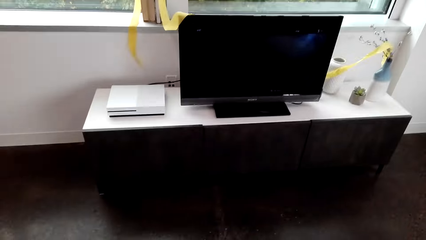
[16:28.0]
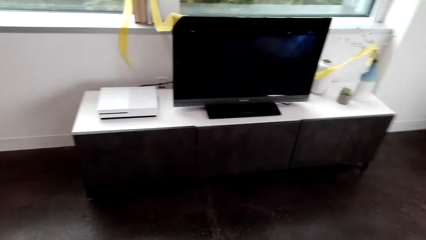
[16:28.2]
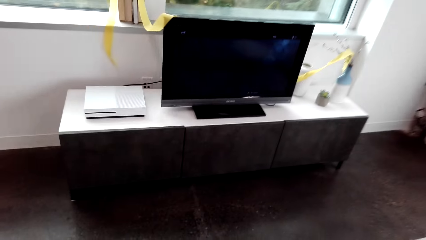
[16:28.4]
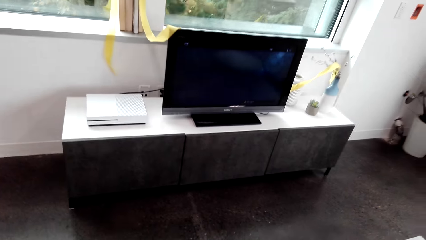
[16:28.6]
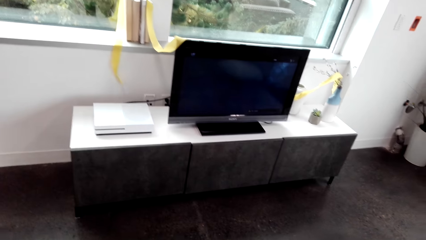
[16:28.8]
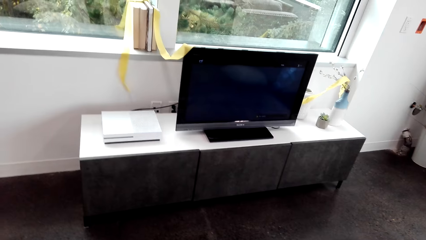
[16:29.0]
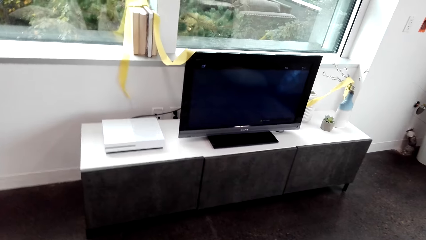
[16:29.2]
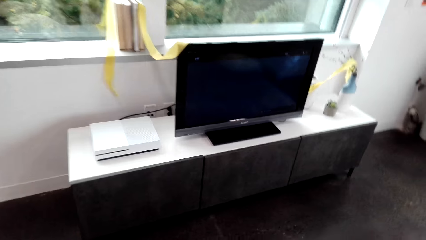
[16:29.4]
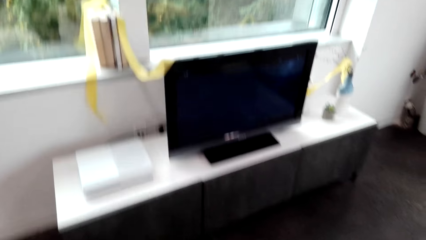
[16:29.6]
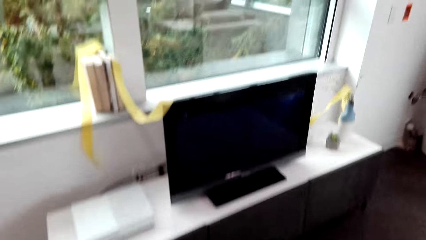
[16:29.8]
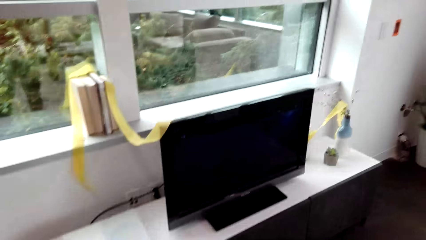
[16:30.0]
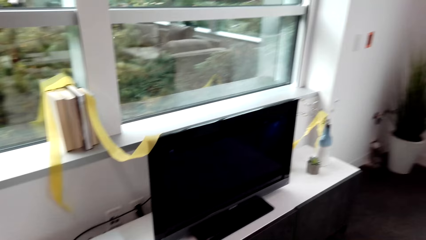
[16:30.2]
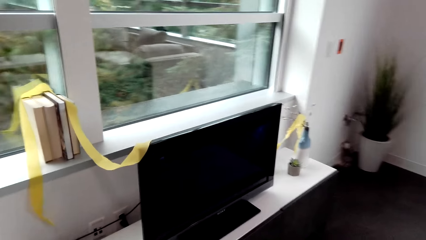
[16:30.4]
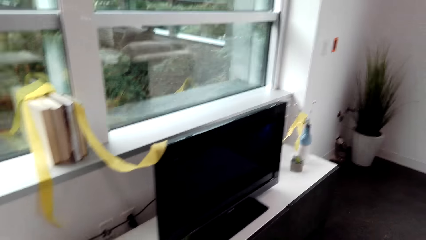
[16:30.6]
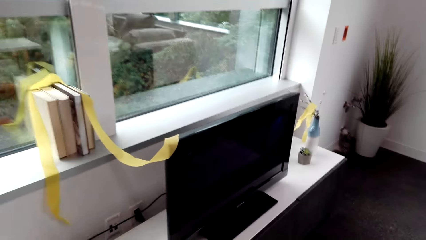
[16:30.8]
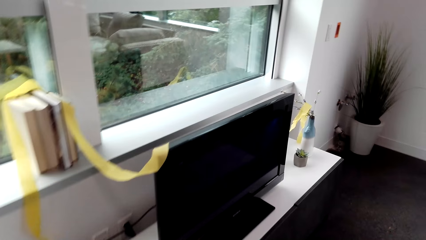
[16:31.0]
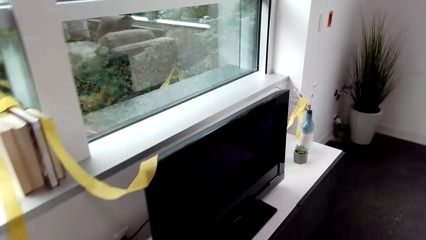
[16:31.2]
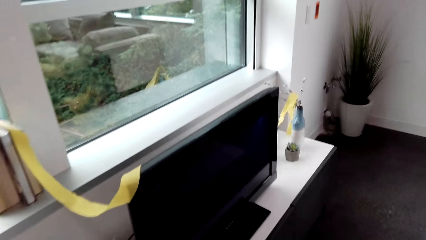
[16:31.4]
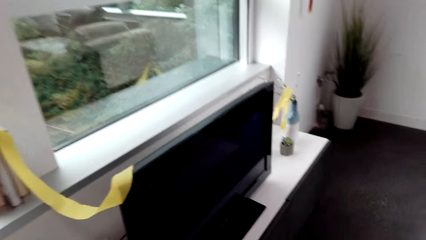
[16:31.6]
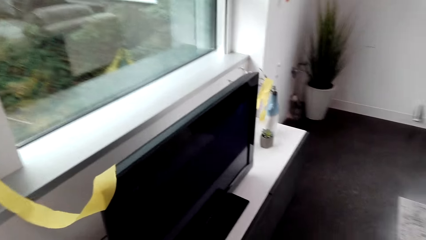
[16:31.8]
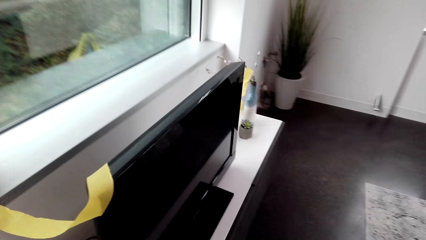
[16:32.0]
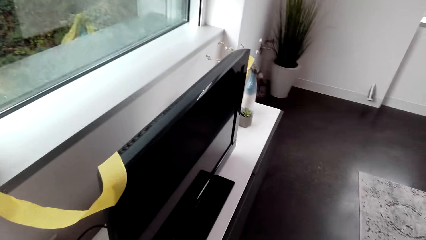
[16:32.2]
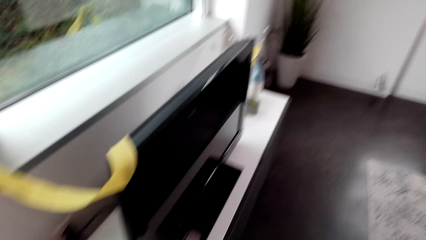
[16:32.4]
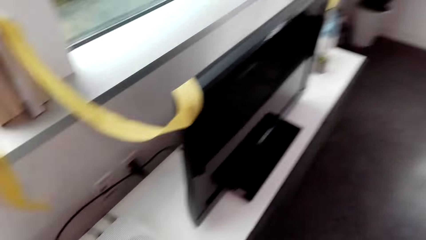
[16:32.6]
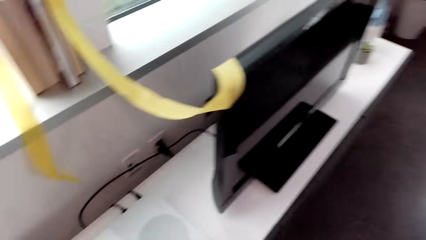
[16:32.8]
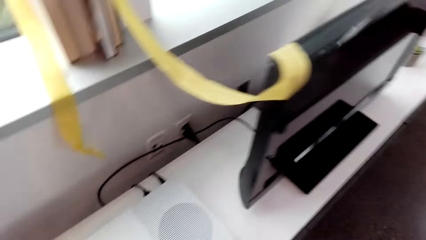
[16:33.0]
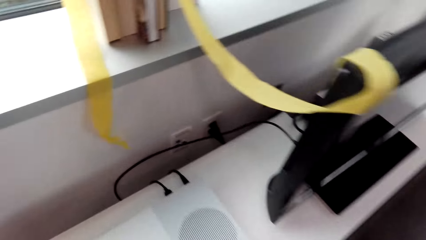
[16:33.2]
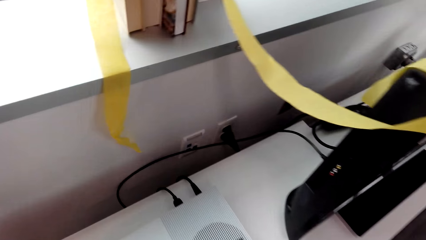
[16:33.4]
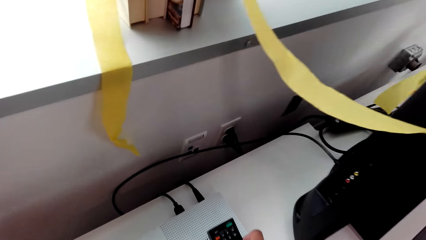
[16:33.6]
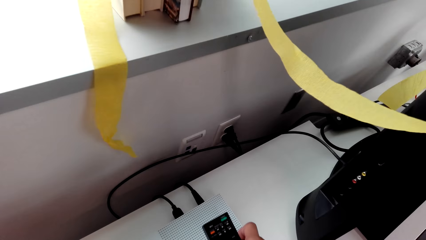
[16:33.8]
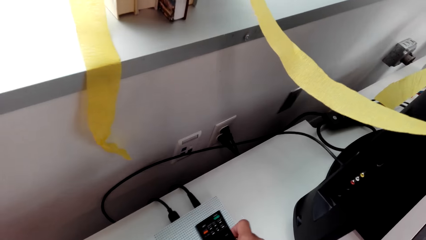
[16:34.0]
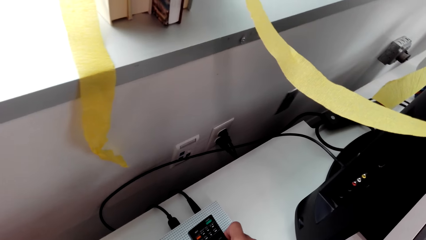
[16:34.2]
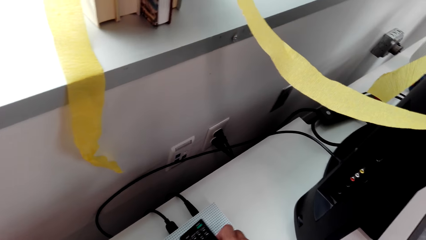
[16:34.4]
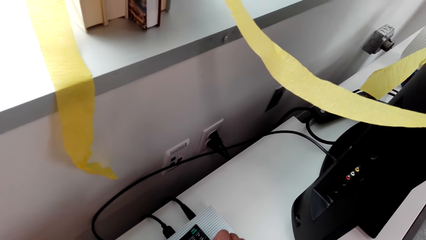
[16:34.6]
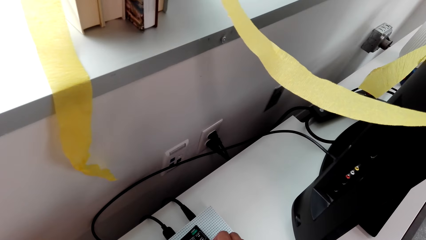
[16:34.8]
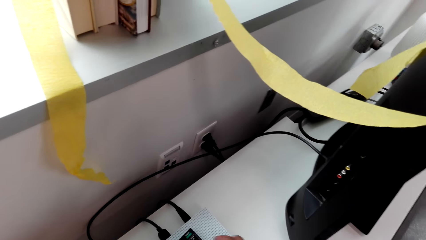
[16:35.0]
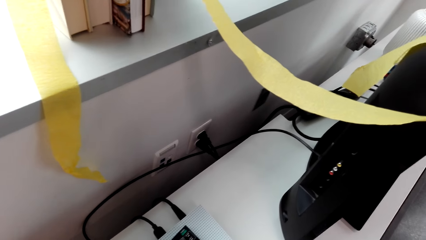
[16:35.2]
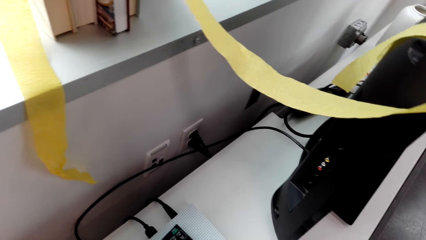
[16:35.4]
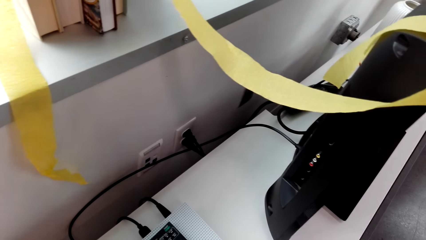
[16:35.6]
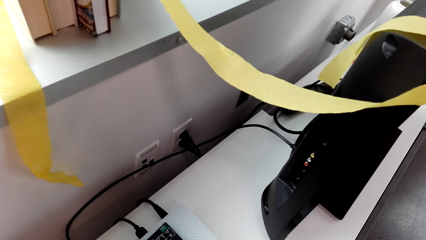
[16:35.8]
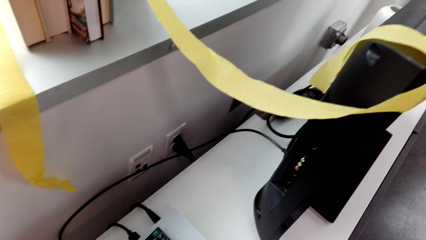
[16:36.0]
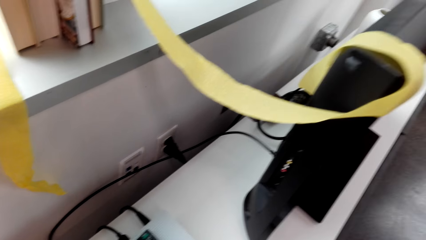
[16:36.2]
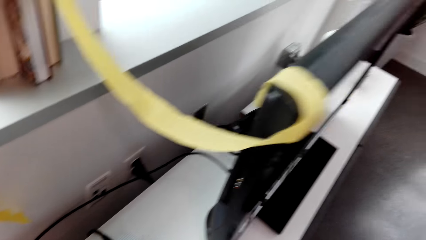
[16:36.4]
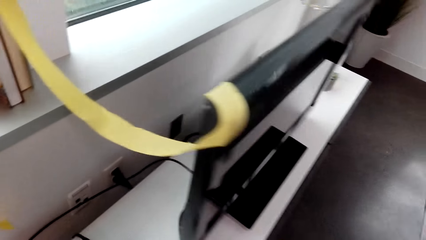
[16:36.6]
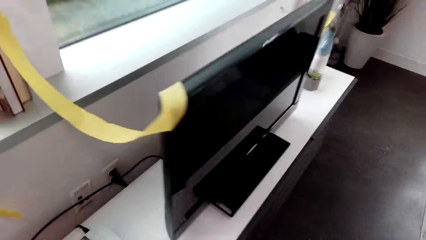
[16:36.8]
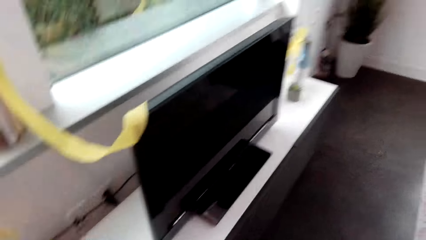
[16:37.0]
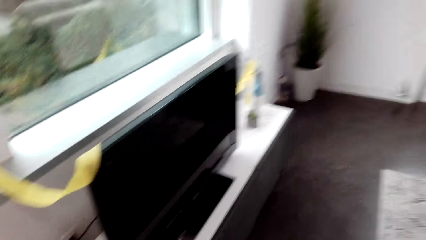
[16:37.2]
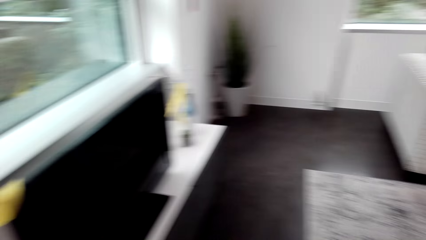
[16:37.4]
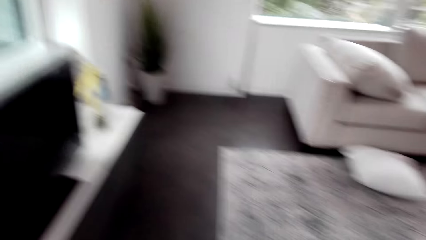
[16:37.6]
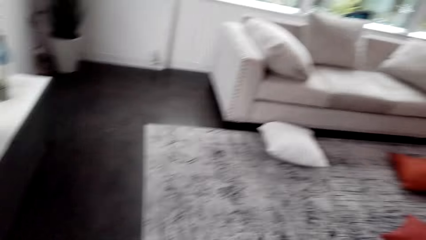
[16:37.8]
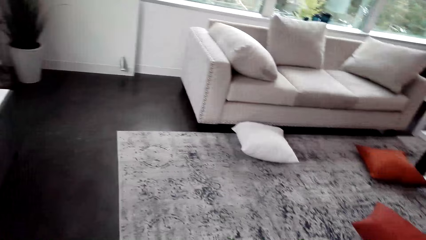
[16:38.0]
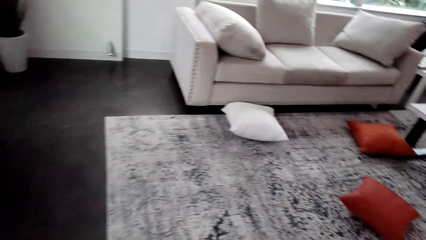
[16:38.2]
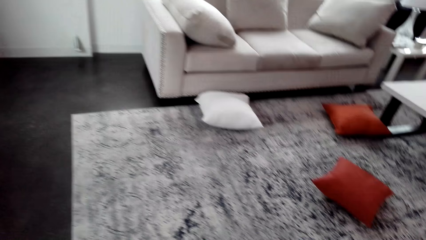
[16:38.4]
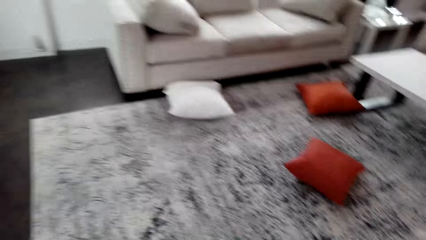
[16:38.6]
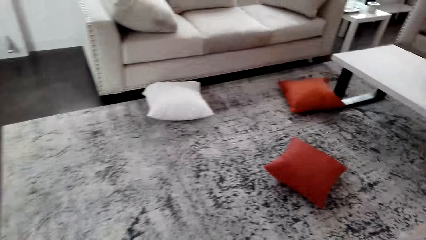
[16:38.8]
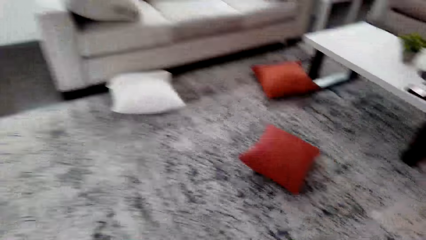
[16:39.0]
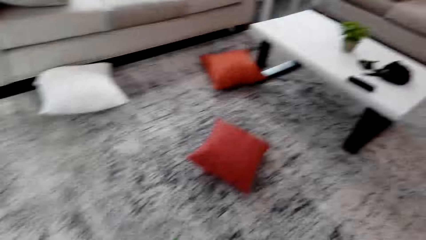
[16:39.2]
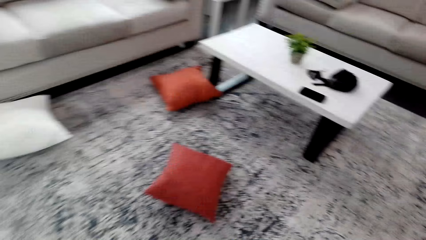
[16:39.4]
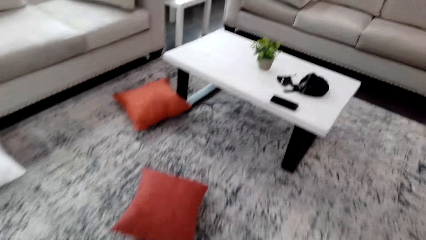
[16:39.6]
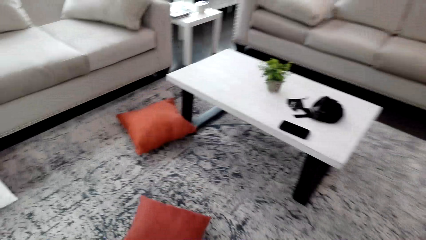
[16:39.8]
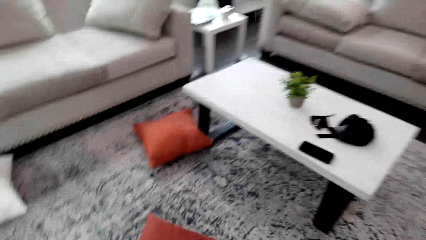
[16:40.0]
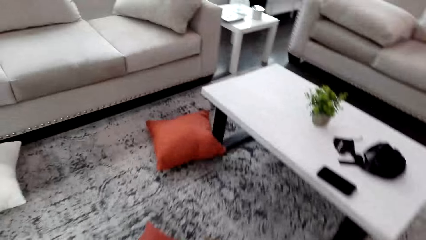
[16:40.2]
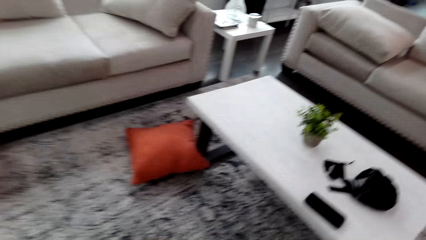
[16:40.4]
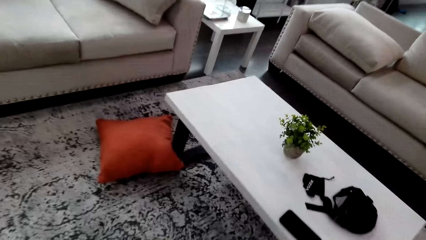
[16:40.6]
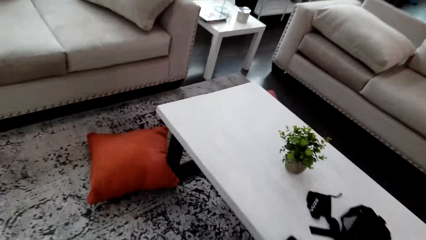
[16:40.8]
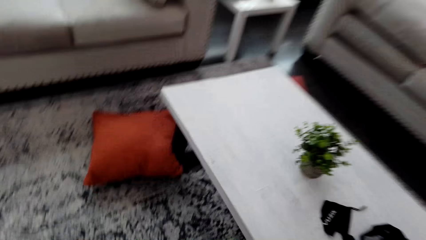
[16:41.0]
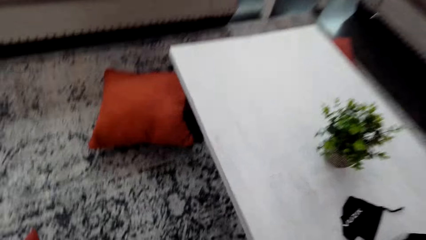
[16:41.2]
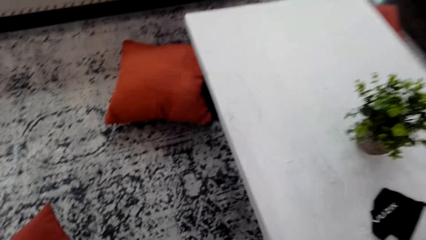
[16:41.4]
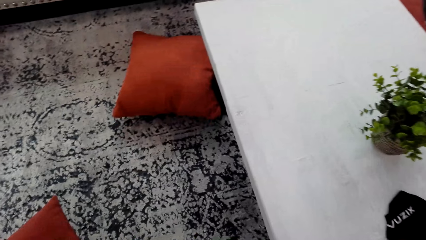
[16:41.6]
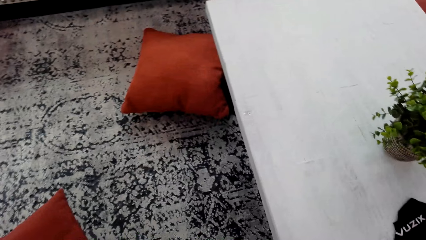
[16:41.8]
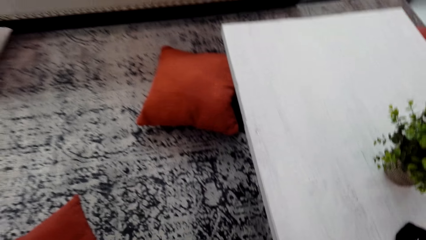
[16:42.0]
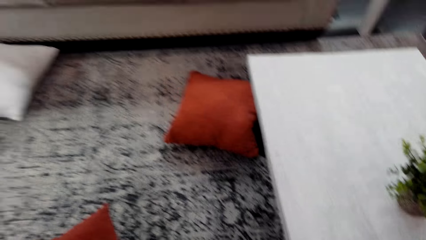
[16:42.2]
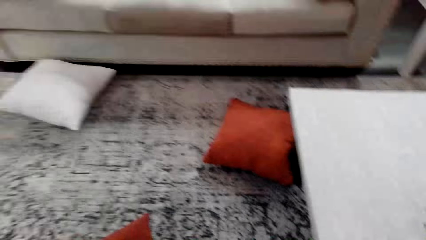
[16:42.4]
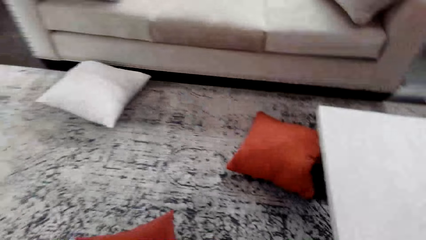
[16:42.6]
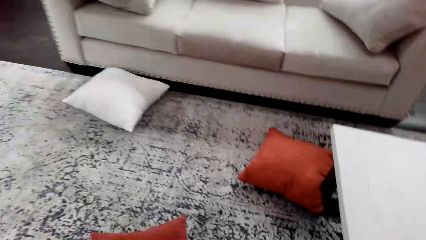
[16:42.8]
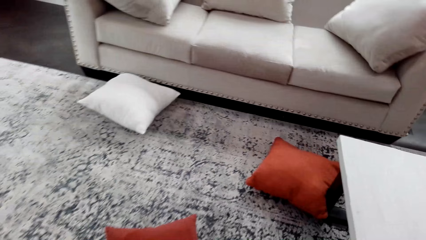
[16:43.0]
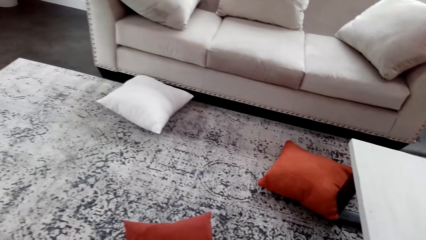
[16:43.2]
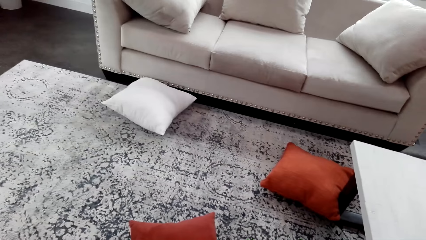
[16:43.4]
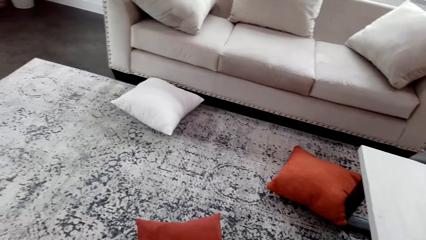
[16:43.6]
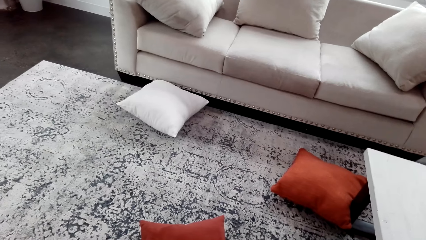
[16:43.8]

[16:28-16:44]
The camera wearer walks round the room. They place the remote on the table. They place their phone on the table. They walk round the room.
